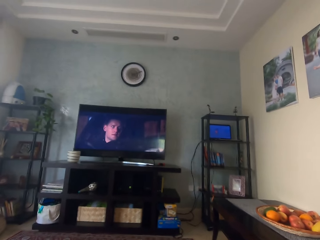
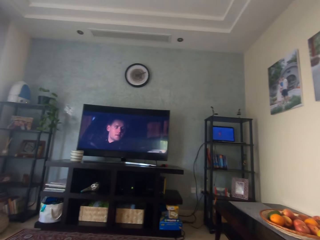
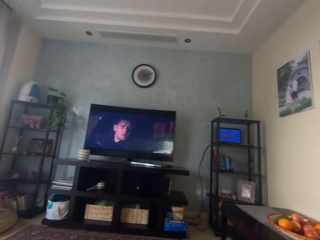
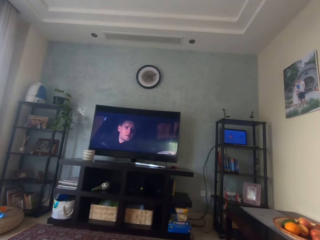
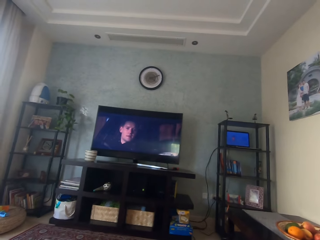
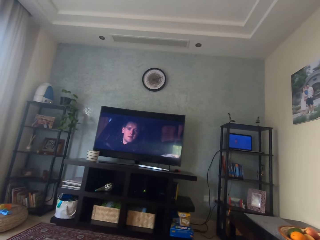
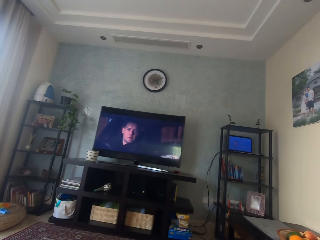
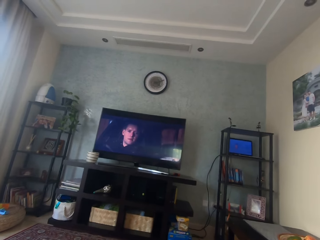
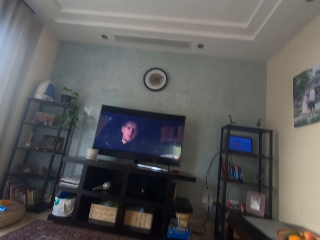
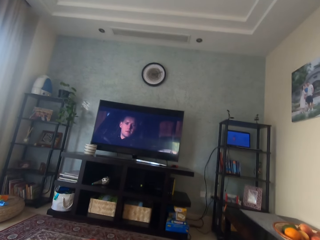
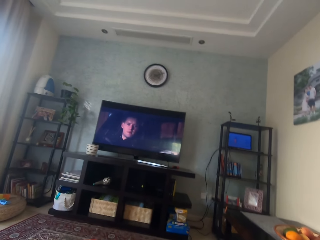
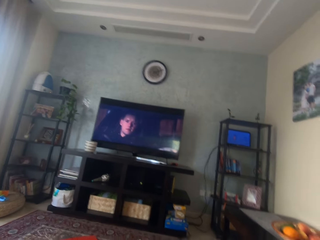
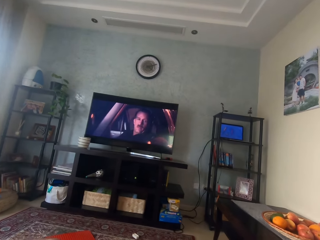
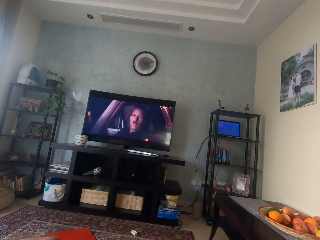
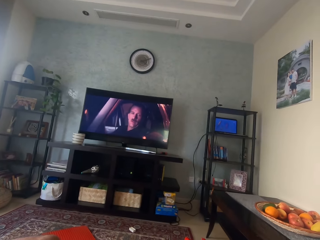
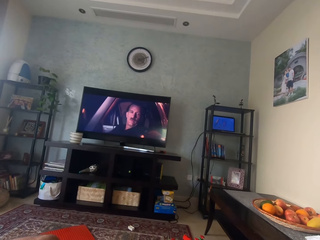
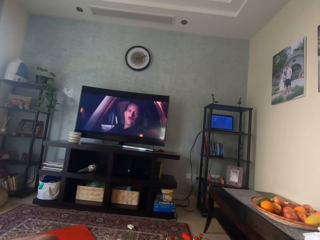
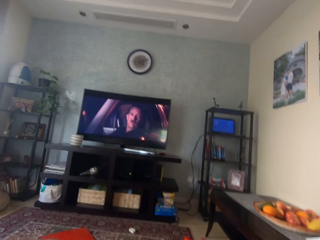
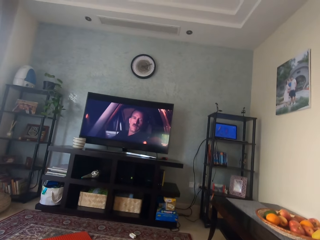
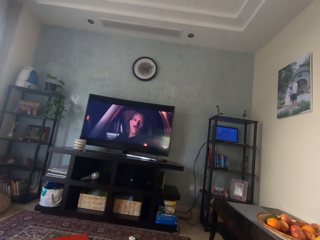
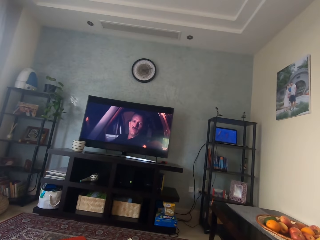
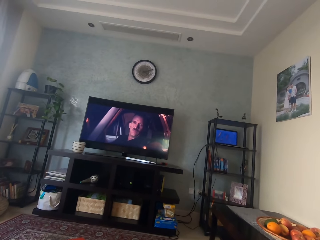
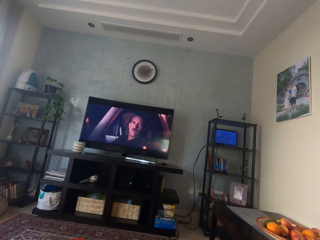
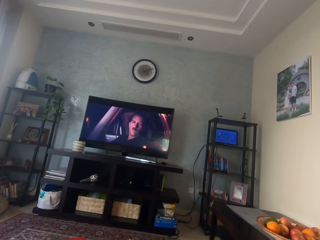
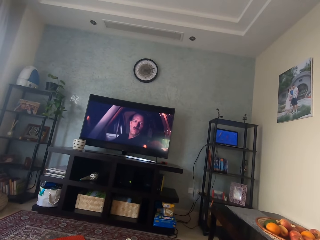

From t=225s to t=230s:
The camera wearer looks at the television.

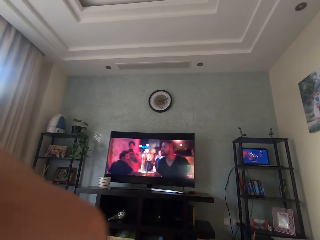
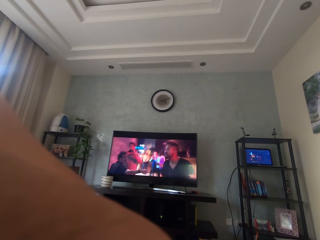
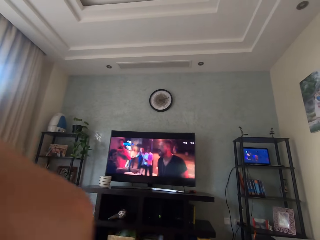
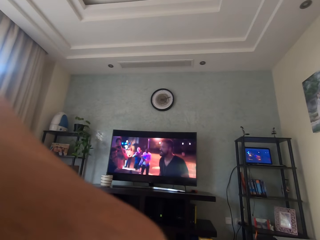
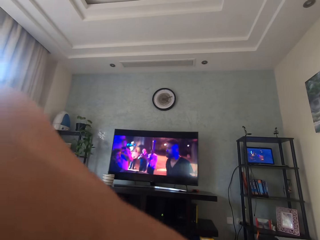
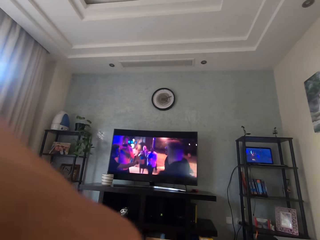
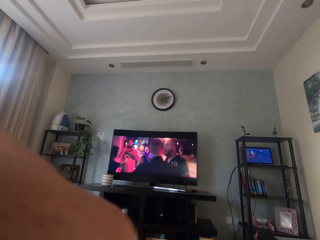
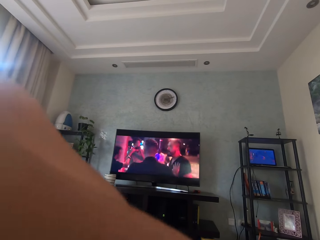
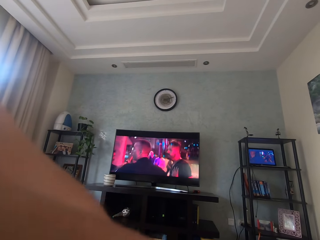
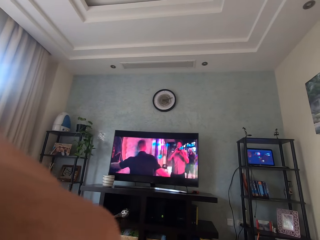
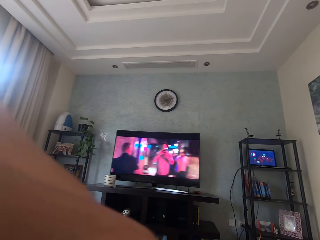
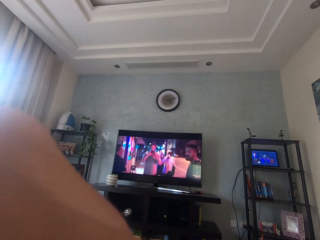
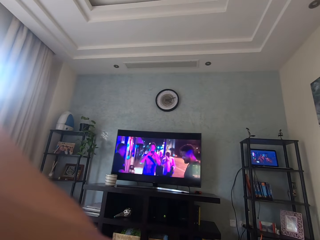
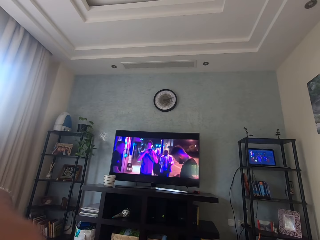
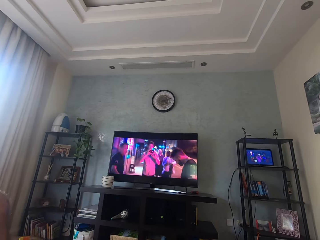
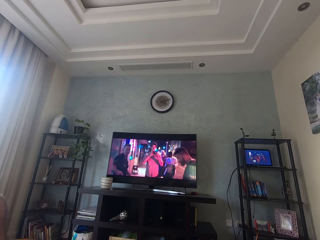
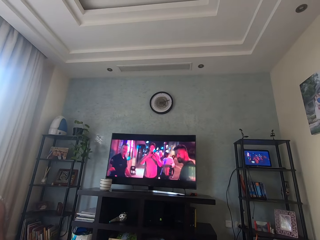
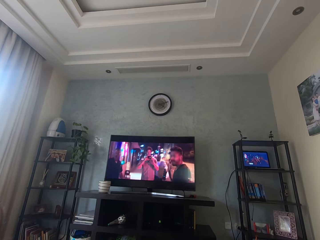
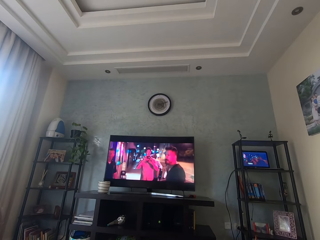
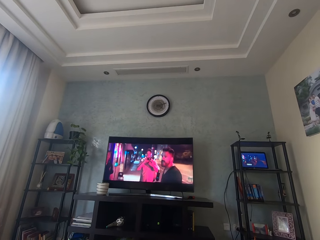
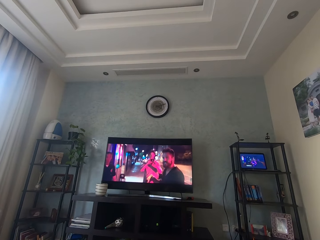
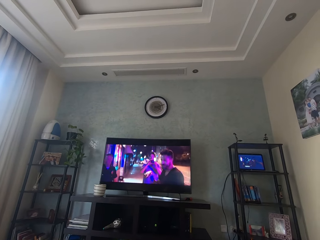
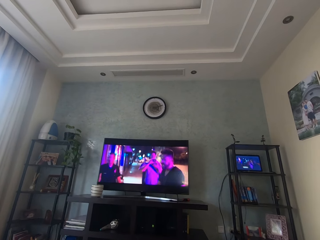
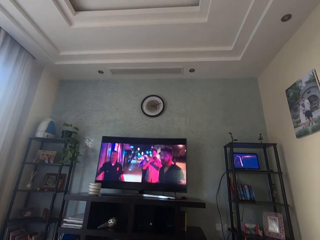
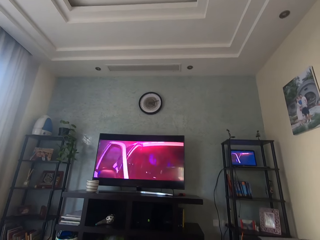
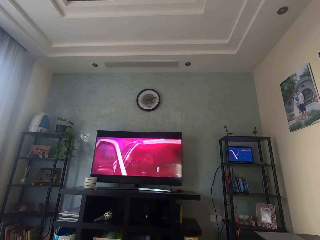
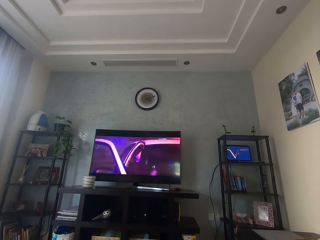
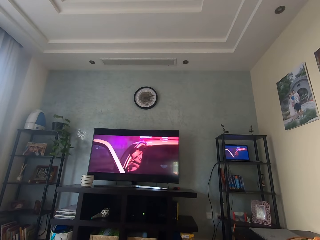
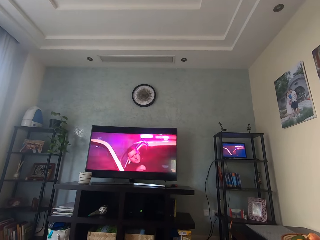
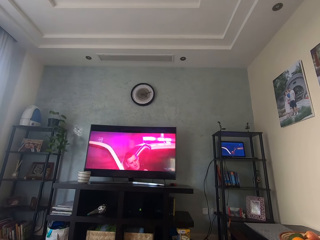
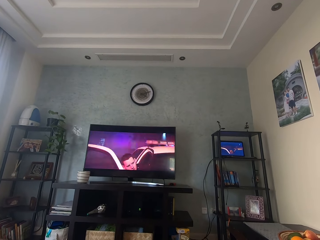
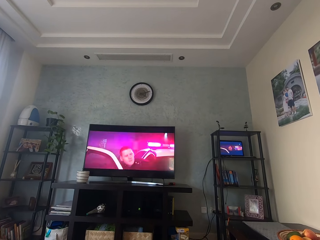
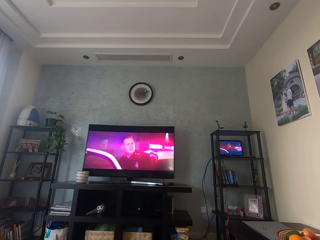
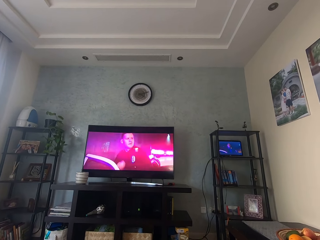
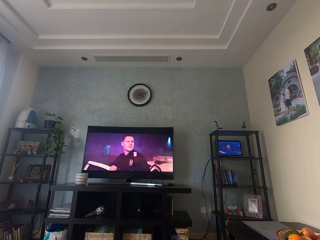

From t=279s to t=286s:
The camera wearer moves their hand.

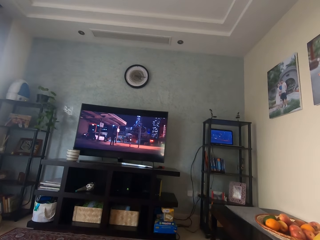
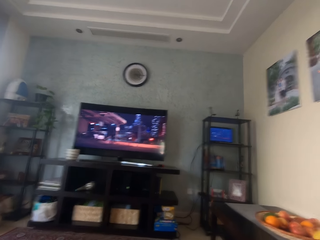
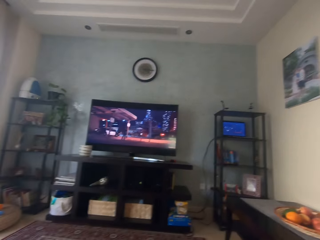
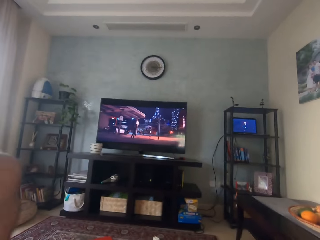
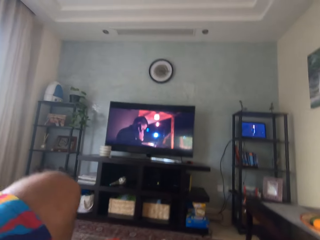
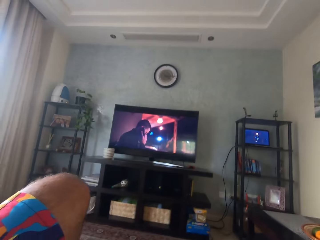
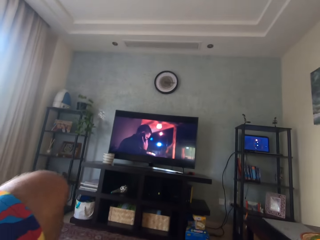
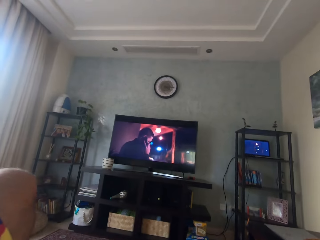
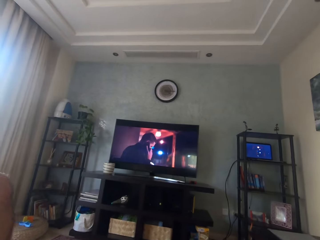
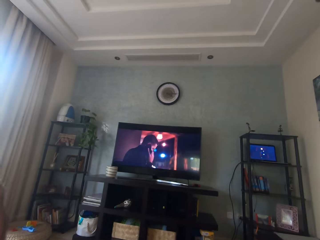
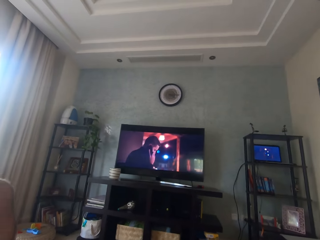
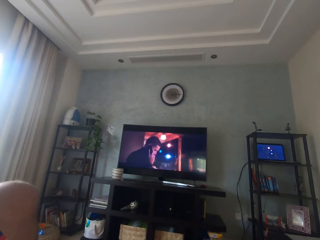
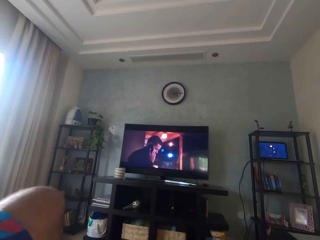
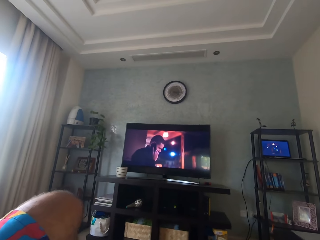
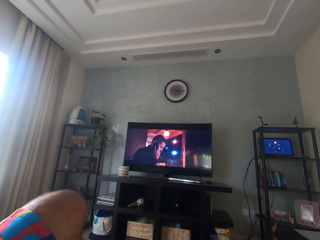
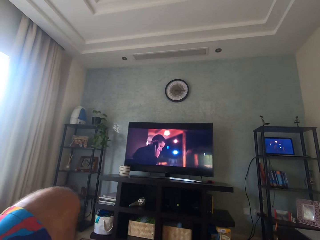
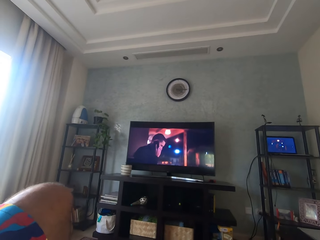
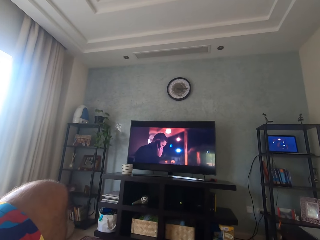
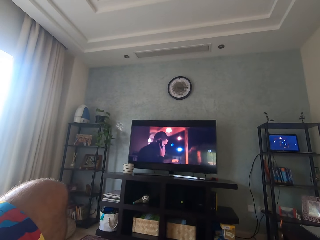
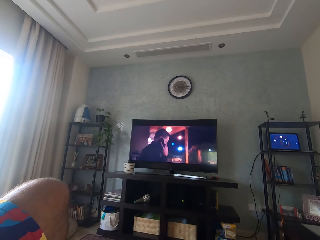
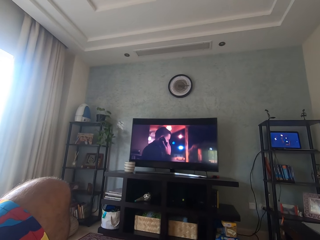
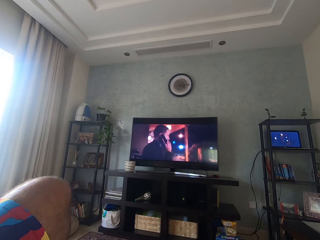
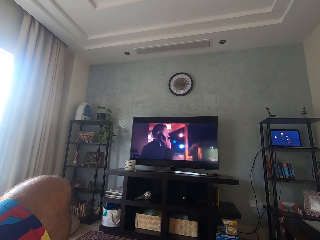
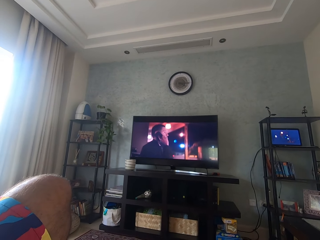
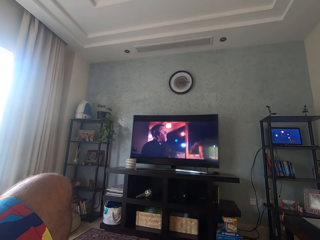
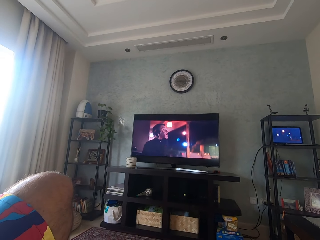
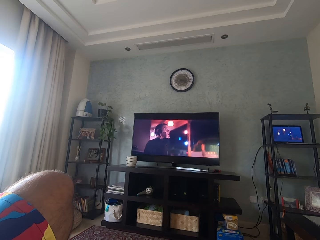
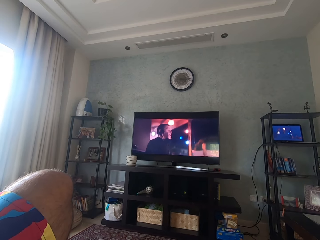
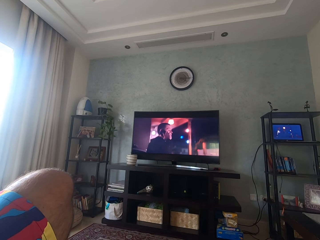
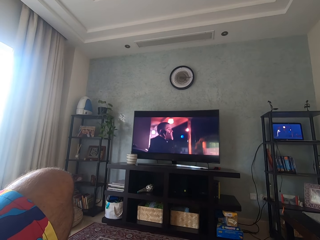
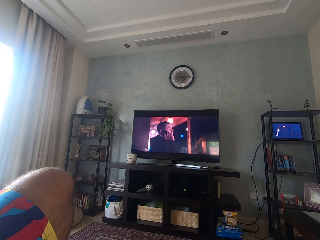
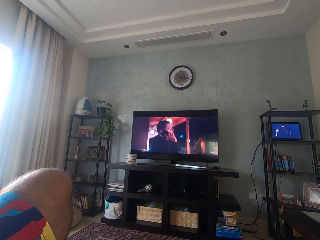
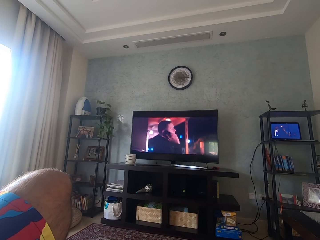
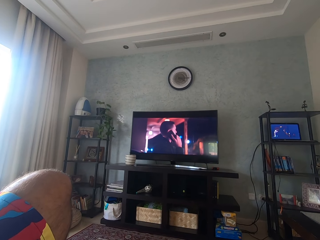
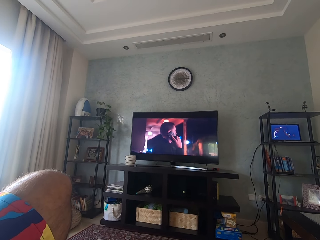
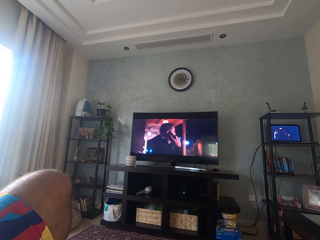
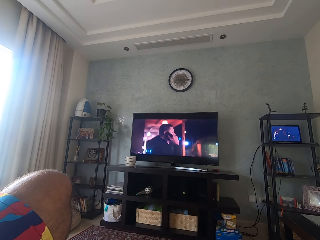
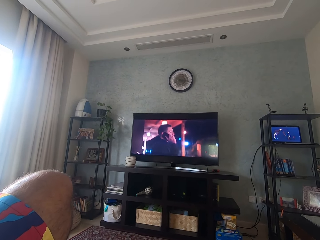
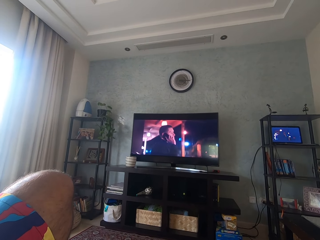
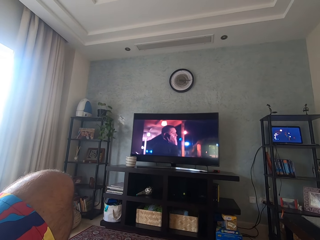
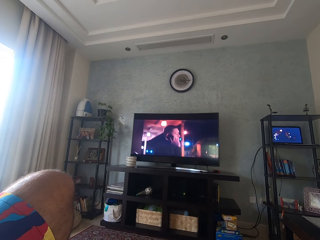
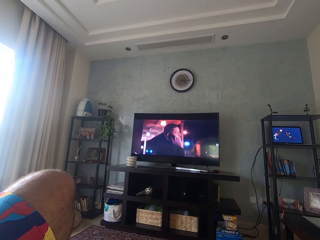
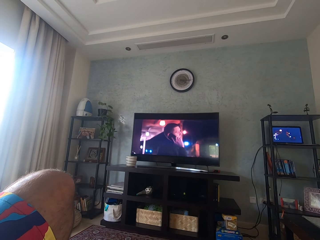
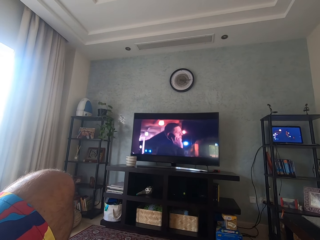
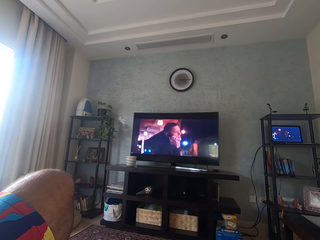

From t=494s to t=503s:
The camera wearer moves the left leg. They watch television. They swing the left leg. They watch television.
